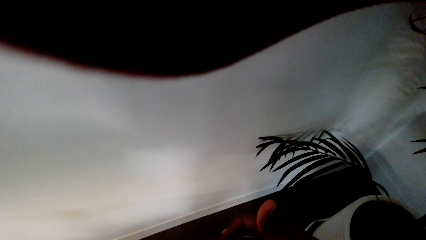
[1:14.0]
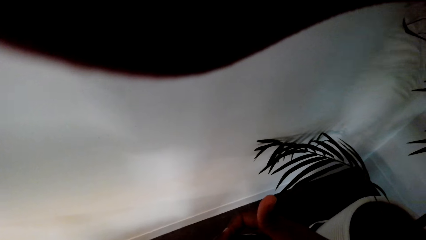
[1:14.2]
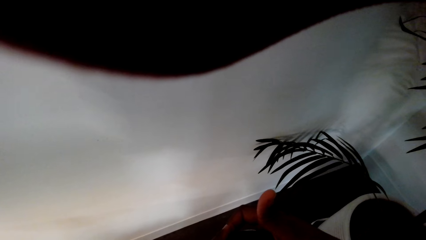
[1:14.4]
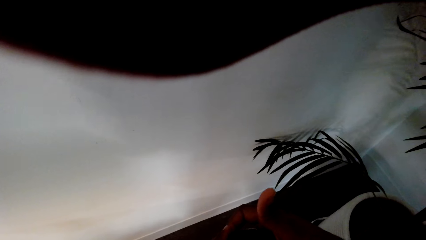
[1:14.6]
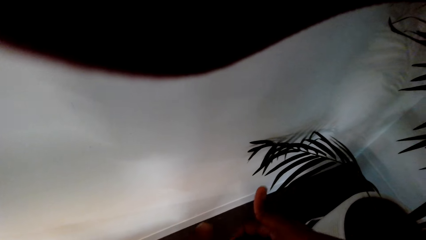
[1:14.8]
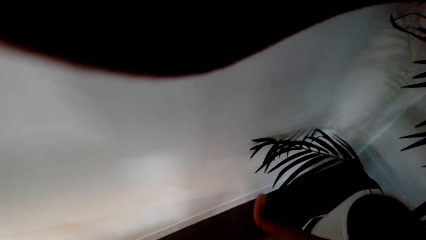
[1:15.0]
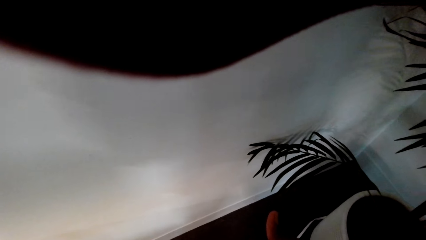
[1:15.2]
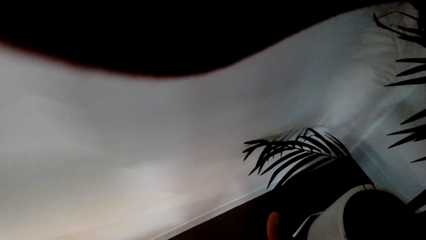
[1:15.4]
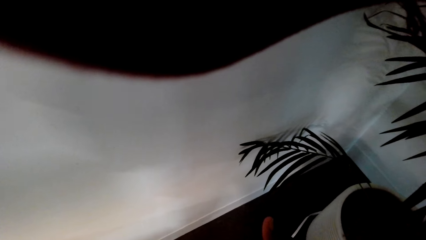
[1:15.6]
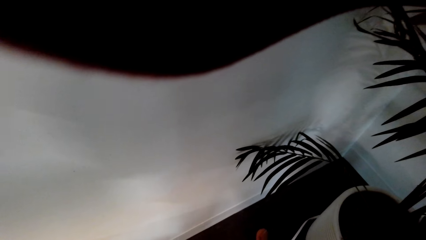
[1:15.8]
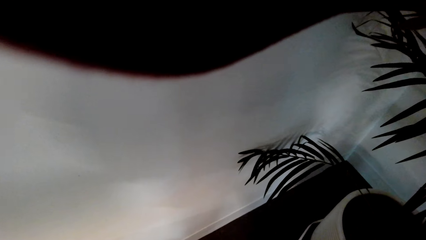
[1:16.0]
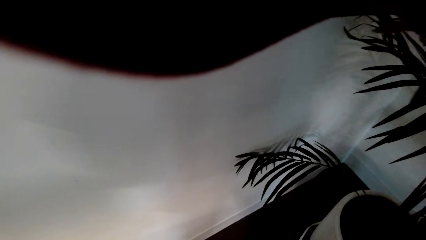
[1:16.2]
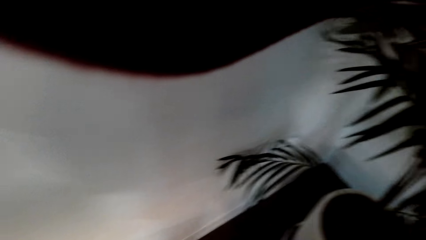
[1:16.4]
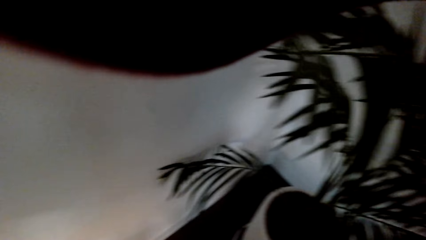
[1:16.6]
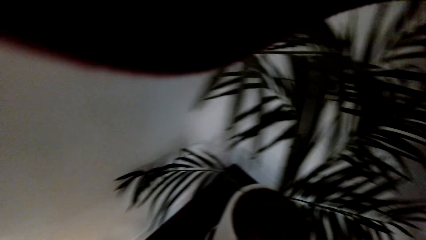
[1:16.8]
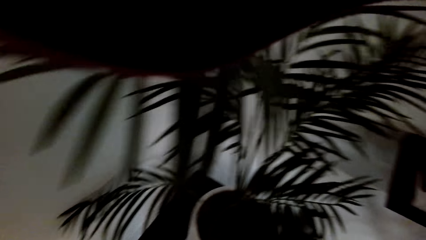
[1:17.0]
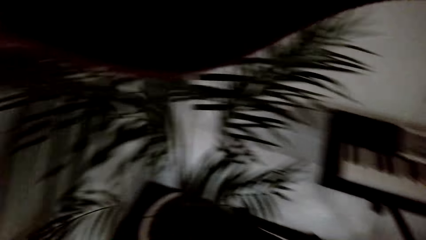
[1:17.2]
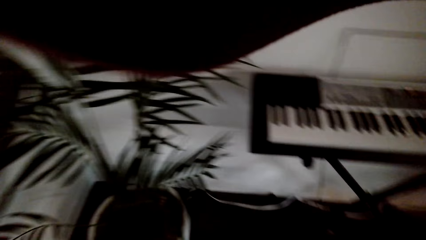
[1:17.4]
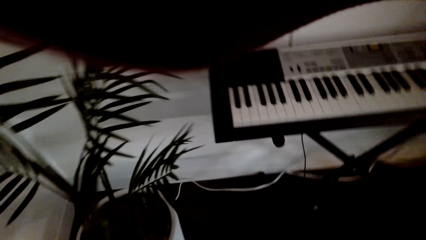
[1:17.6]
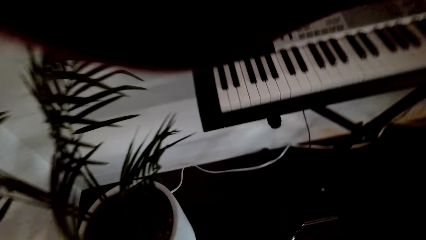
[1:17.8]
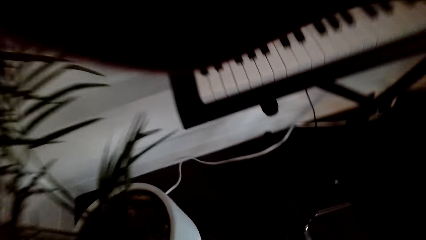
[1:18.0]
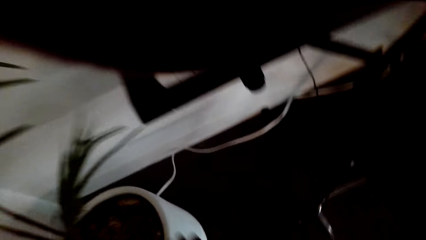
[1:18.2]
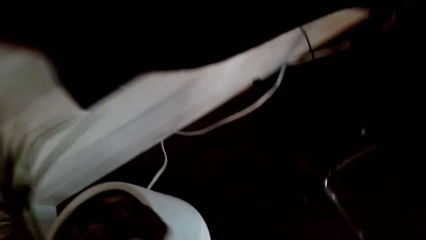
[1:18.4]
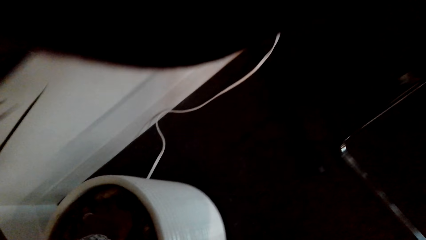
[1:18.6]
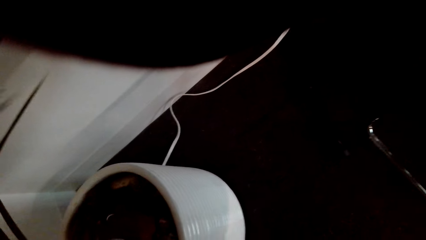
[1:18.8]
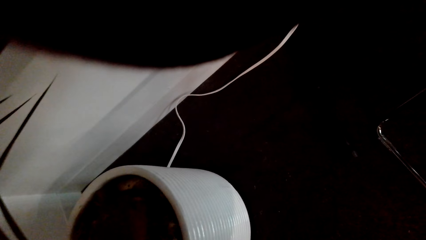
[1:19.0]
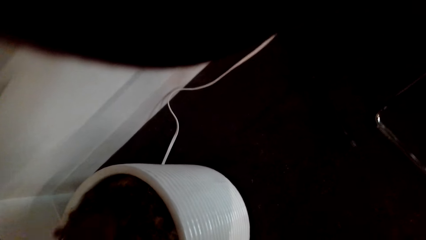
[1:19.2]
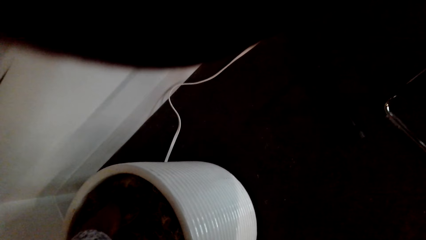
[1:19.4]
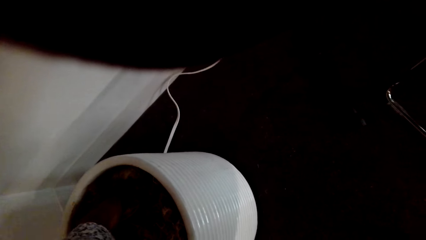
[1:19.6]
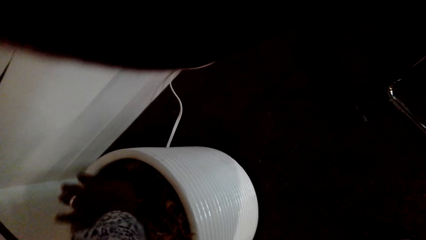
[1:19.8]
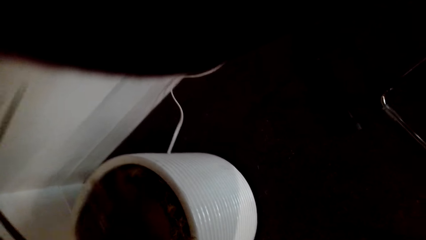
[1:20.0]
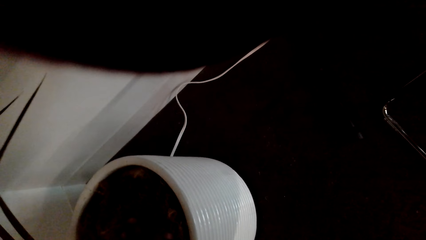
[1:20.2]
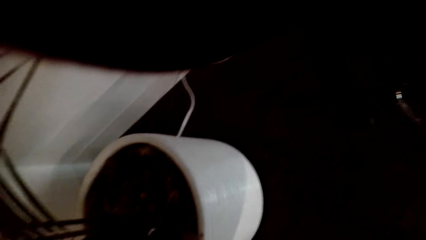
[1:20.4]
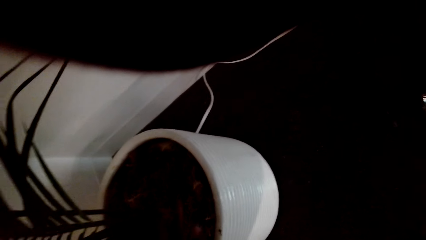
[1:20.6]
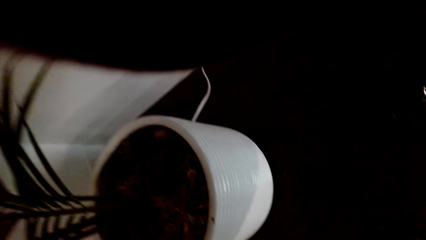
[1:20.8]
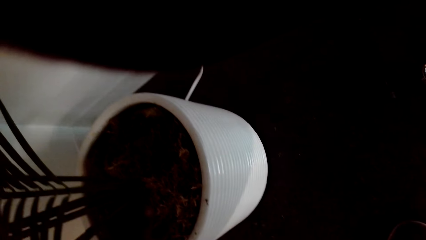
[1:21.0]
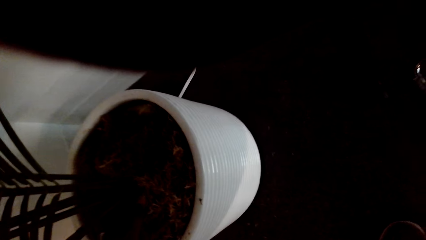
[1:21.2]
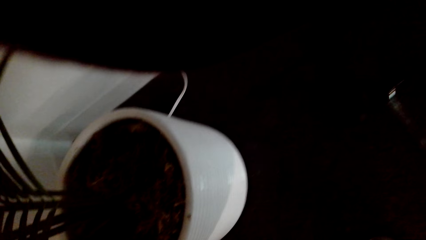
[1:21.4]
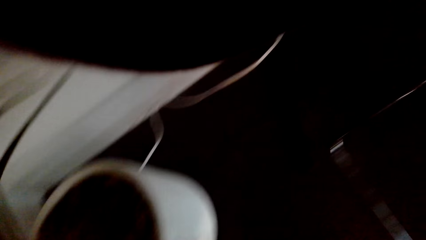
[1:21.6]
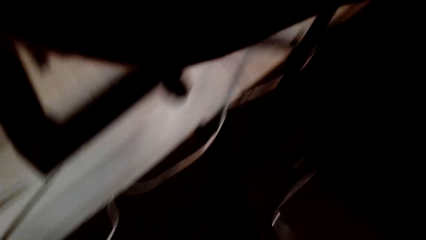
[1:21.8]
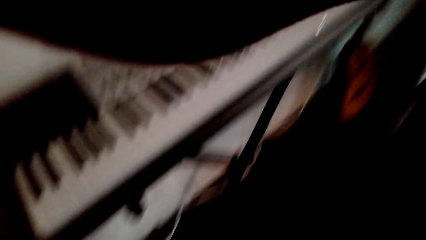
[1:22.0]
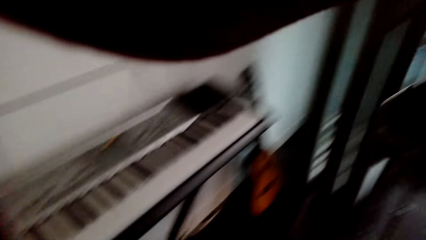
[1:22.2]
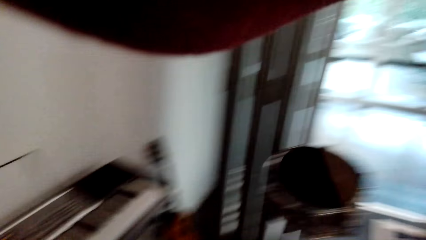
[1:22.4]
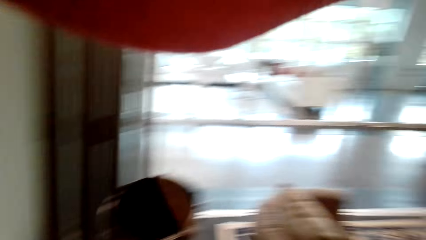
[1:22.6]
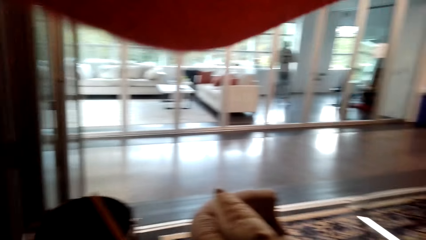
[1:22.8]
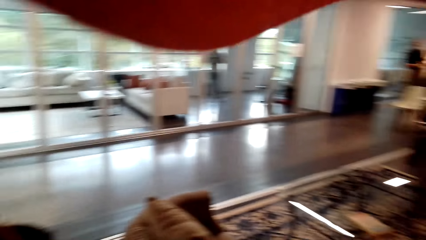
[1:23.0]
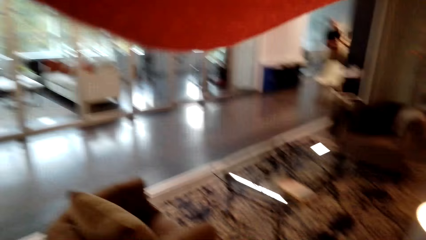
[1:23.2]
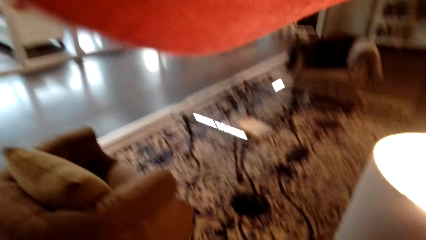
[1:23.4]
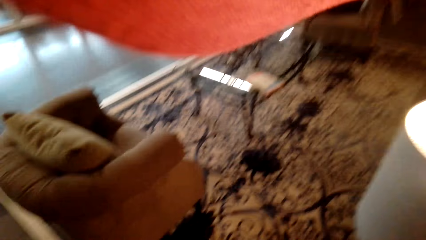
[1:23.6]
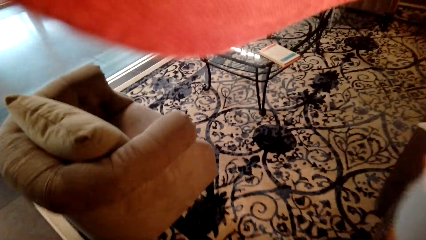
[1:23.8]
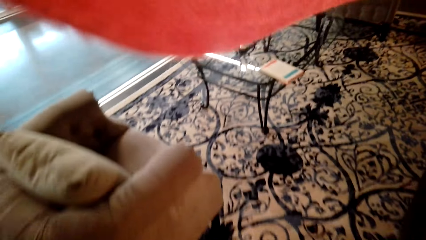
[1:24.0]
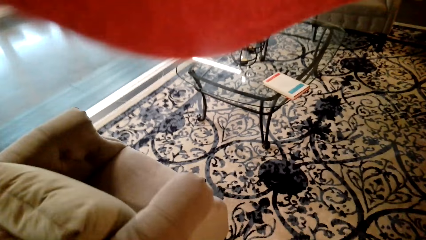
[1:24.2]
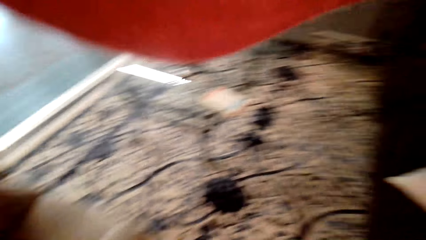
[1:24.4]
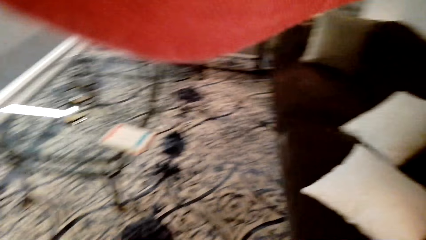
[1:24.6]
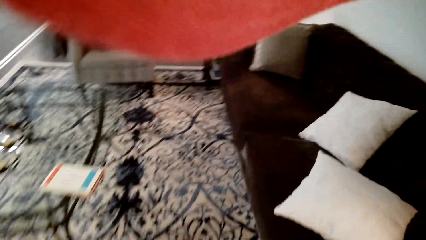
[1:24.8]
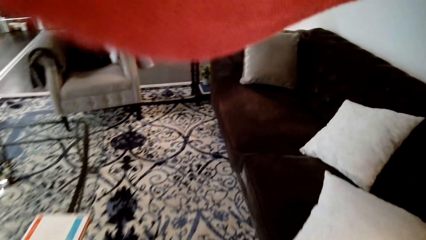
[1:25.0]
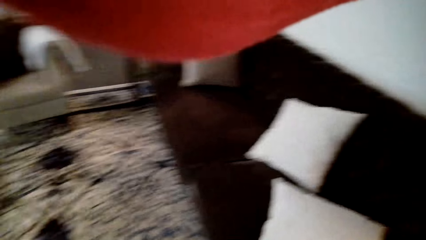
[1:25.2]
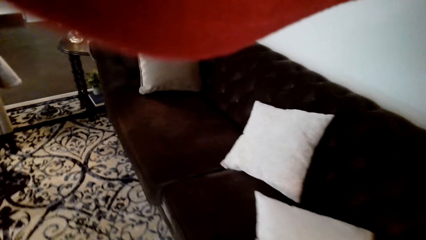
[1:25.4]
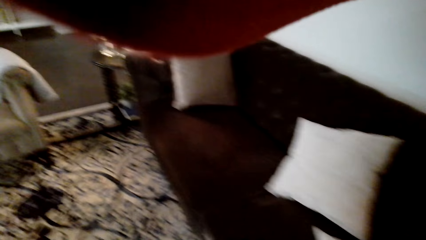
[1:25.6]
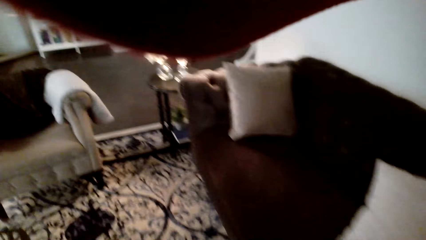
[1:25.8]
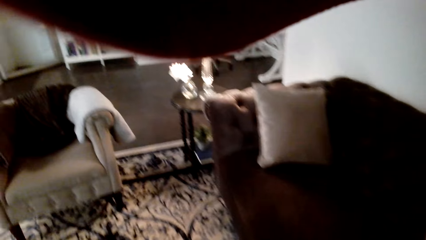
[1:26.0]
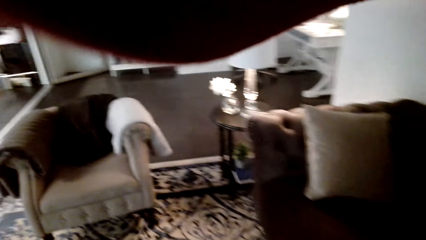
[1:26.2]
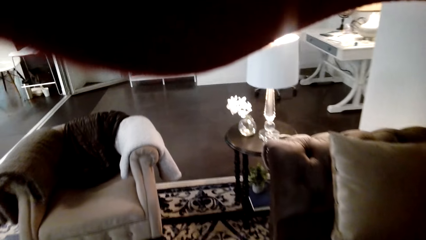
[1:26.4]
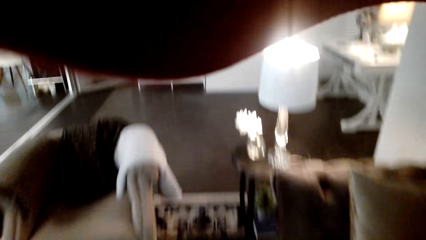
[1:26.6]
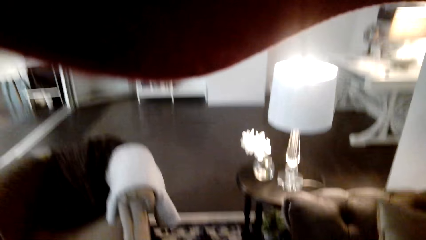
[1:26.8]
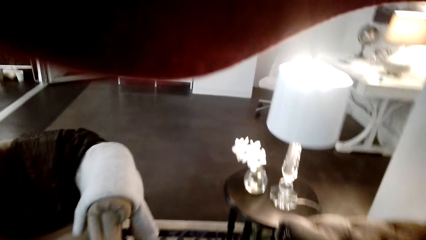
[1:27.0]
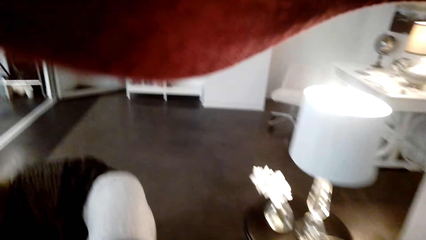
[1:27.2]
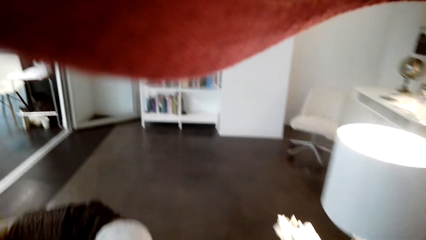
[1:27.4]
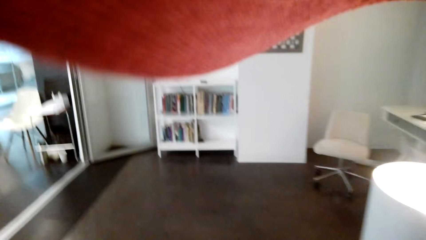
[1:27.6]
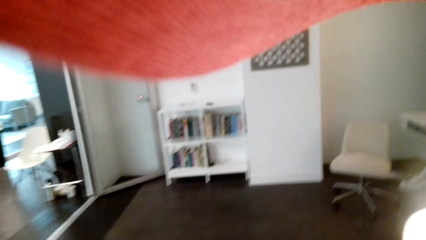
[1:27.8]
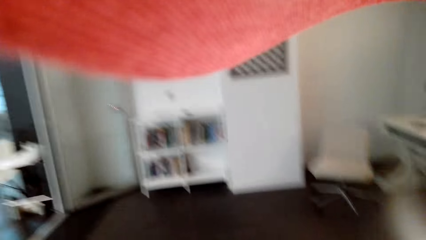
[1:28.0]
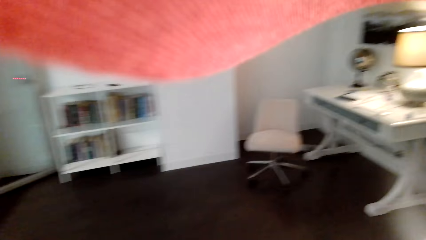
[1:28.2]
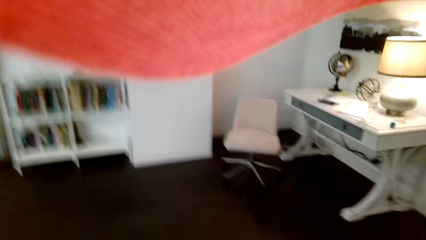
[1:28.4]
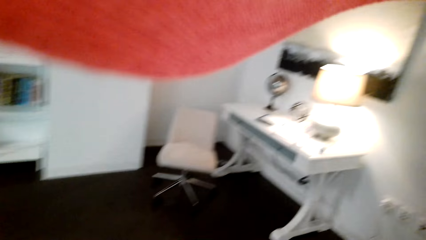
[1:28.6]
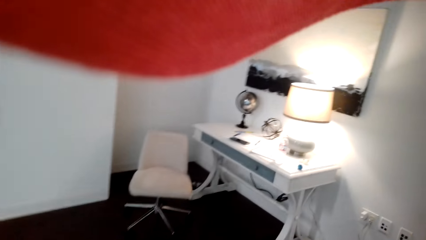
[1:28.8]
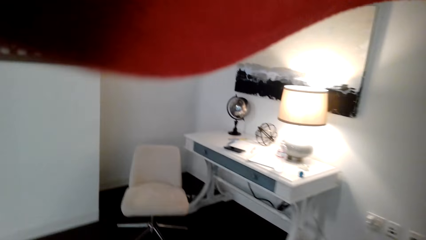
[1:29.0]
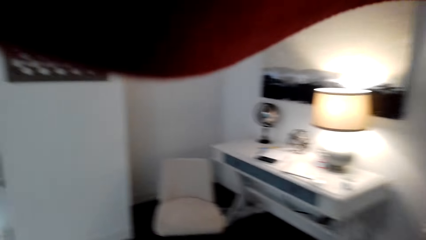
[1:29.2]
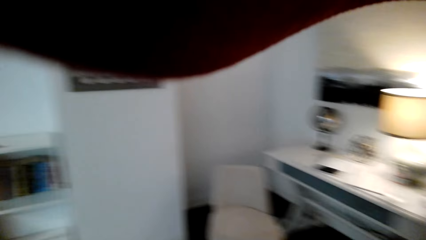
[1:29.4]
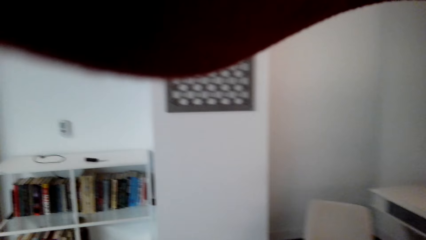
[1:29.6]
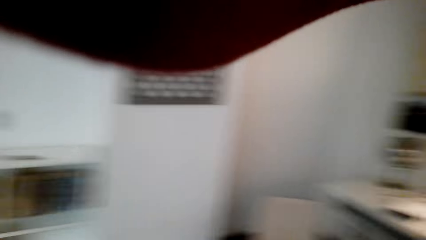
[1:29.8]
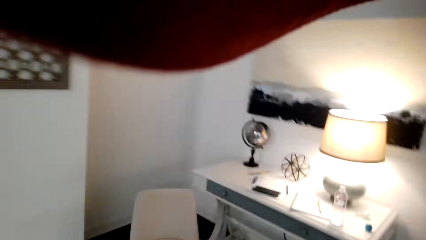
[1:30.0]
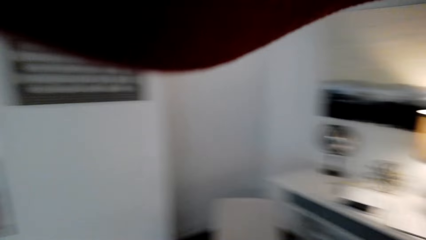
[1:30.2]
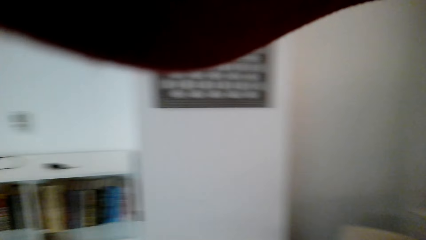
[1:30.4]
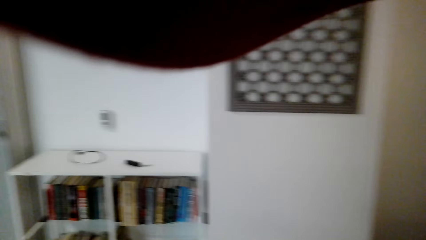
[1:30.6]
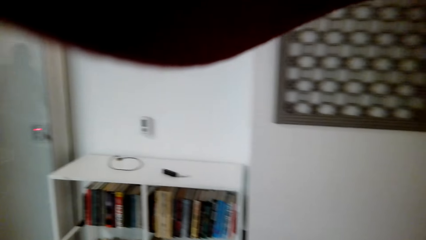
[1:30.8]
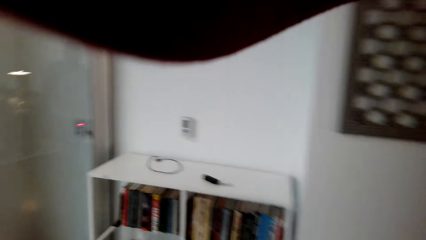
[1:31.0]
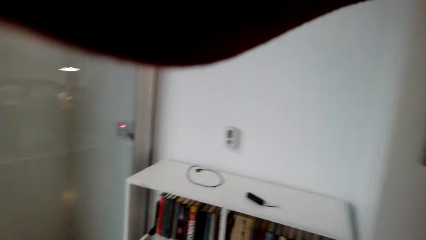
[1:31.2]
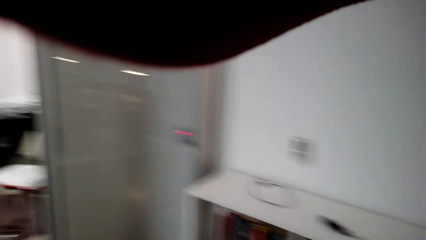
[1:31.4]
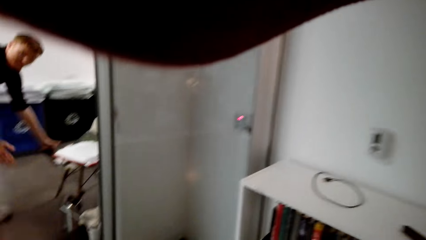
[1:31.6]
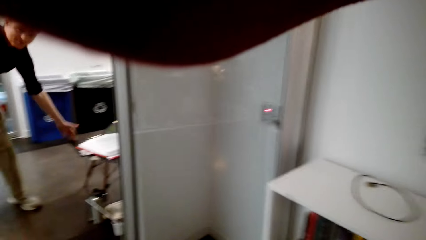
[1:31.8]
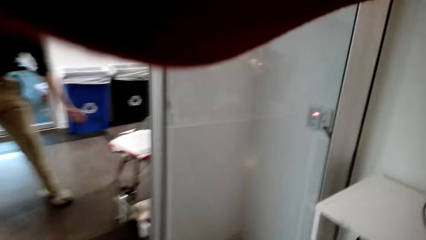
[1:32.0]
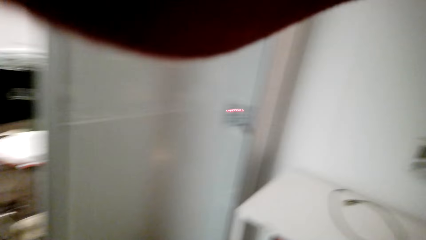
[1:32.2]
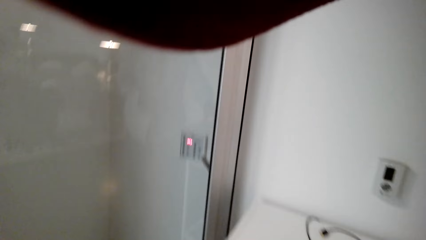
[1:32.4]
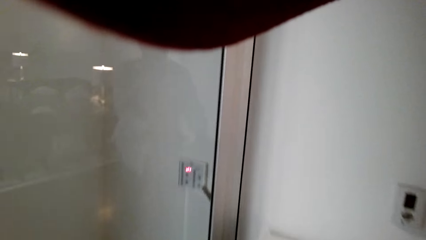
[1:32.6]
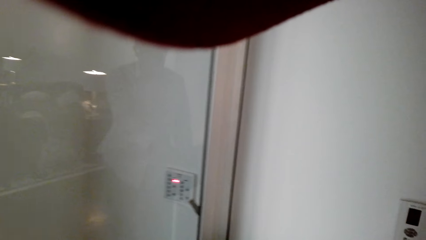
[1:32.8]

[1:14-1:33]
The camera wearer opens something. They insert something into a plant vase. A man converses with the camera wearer.
